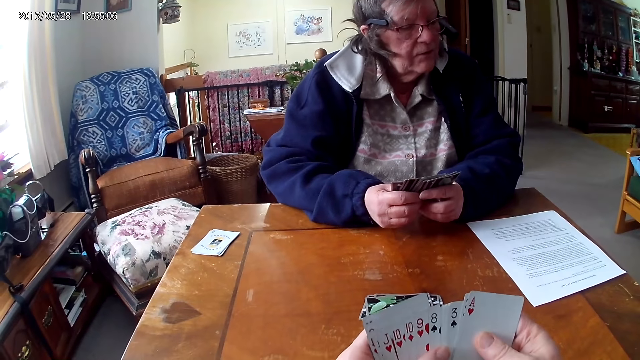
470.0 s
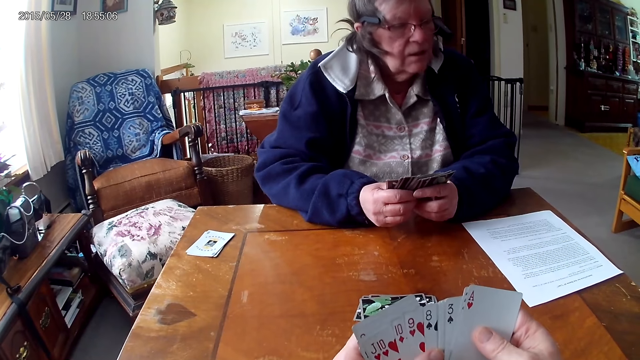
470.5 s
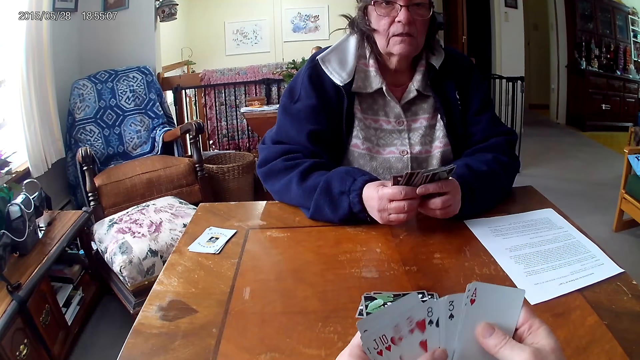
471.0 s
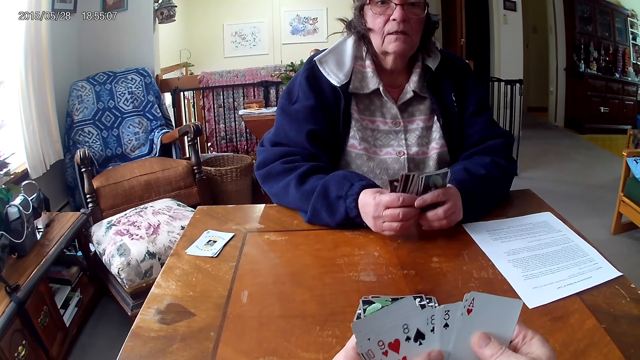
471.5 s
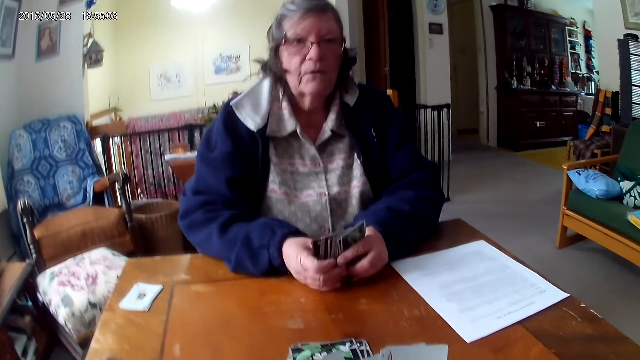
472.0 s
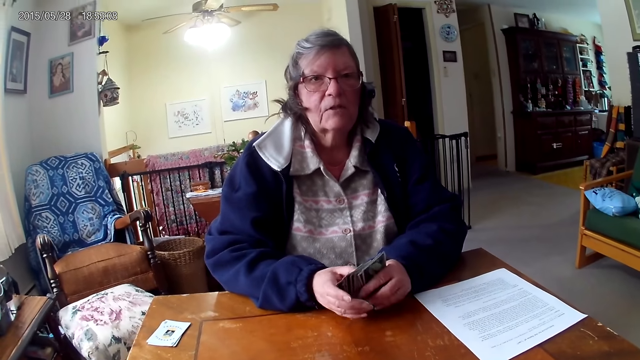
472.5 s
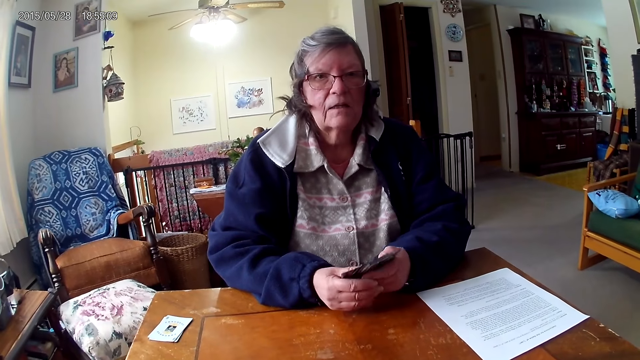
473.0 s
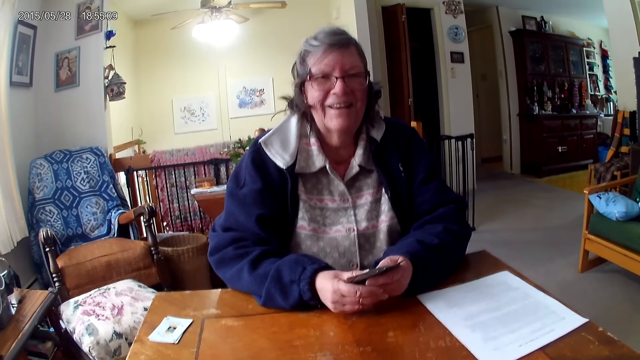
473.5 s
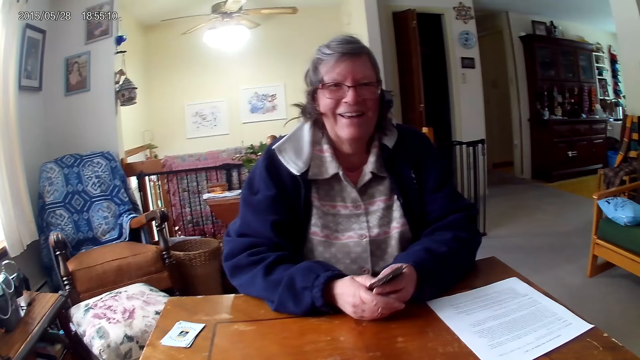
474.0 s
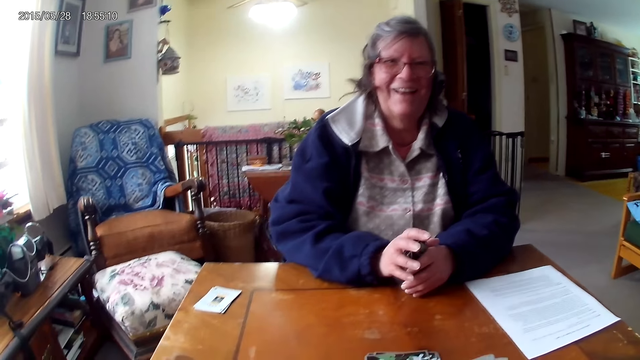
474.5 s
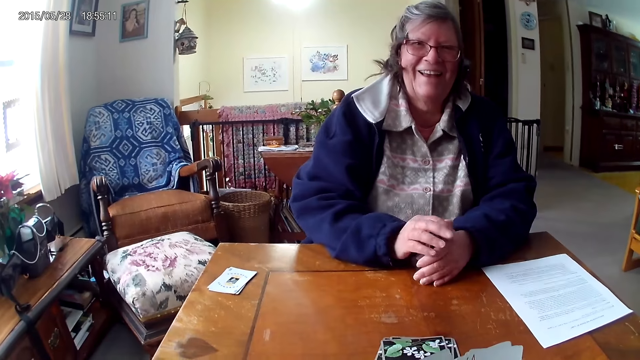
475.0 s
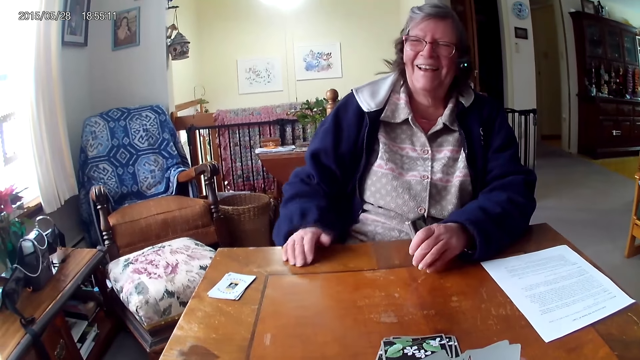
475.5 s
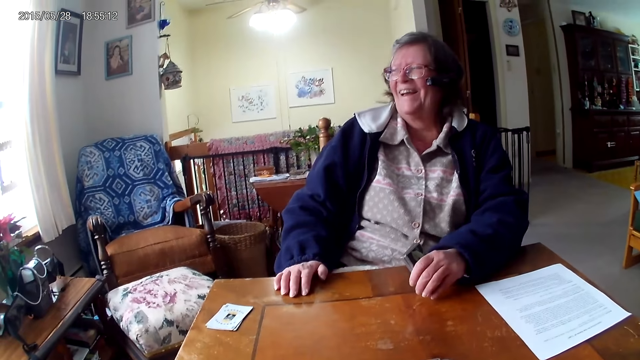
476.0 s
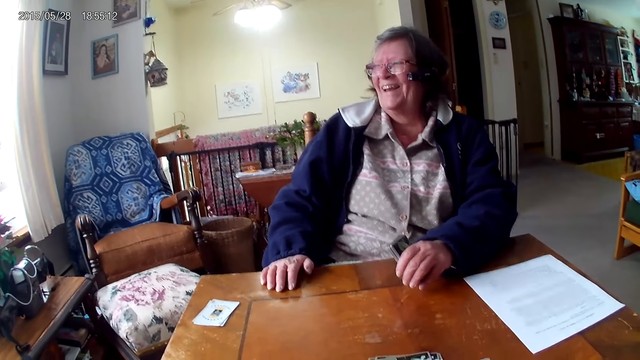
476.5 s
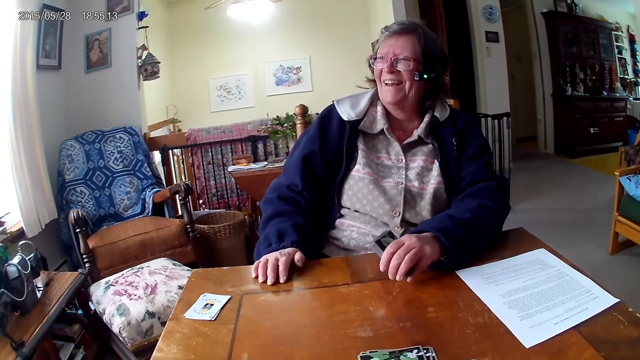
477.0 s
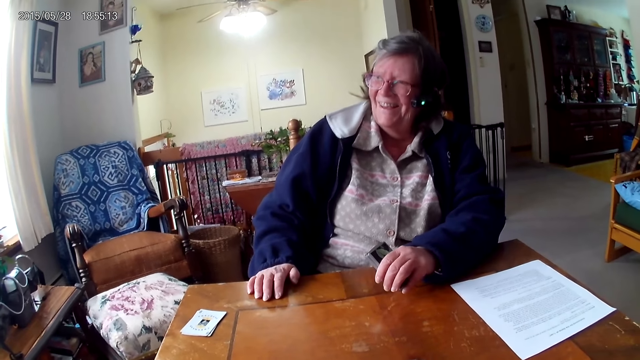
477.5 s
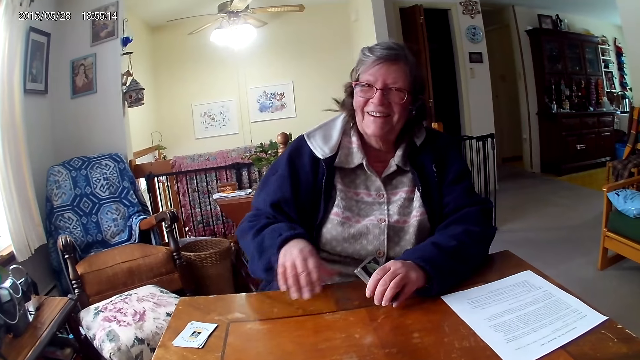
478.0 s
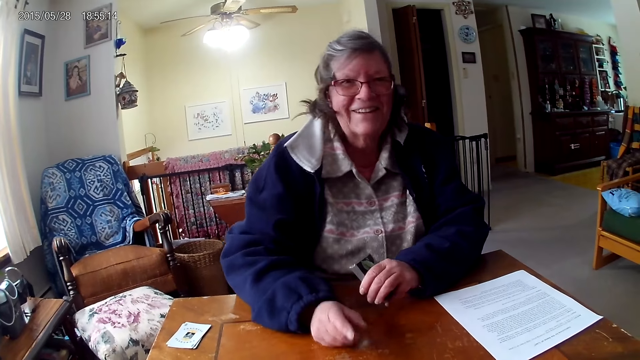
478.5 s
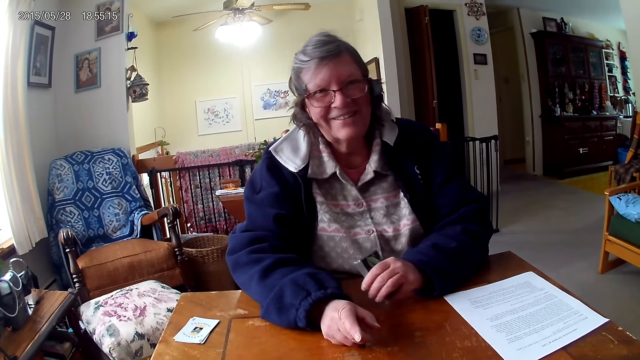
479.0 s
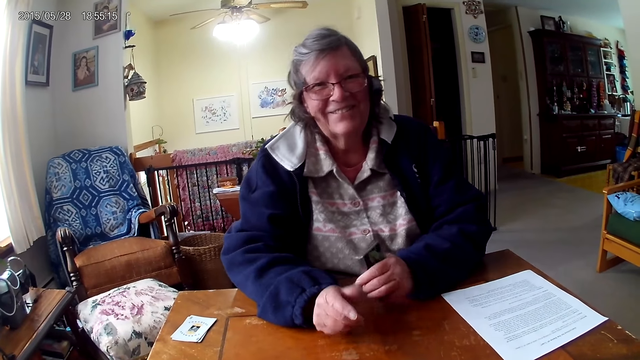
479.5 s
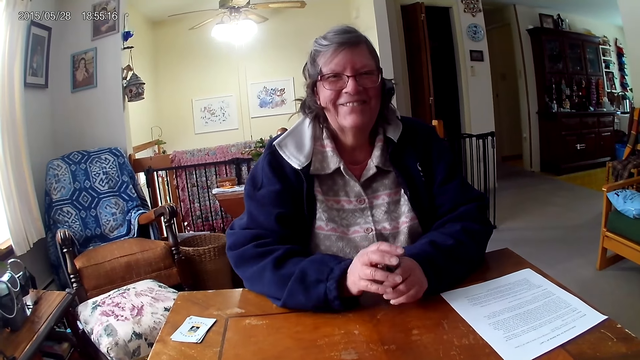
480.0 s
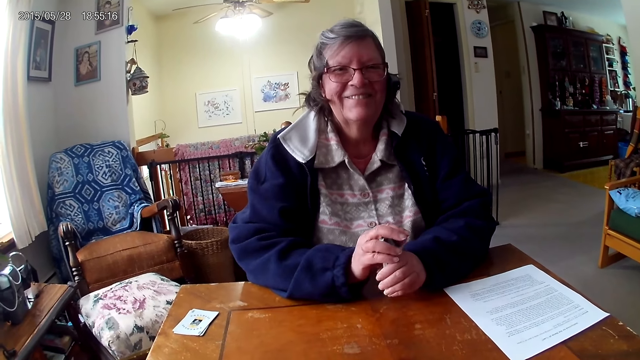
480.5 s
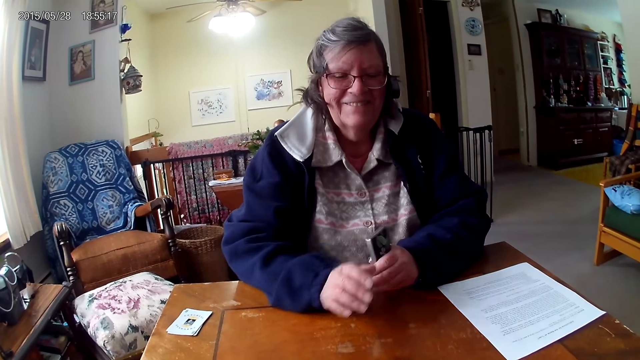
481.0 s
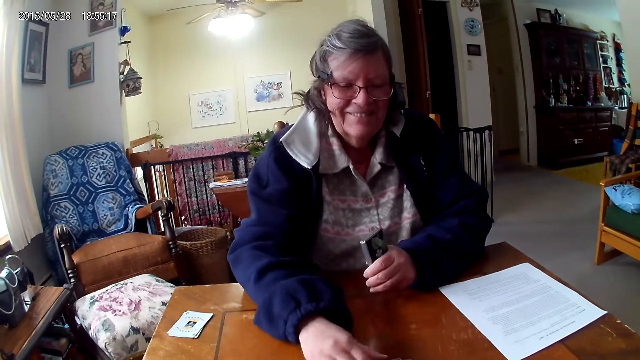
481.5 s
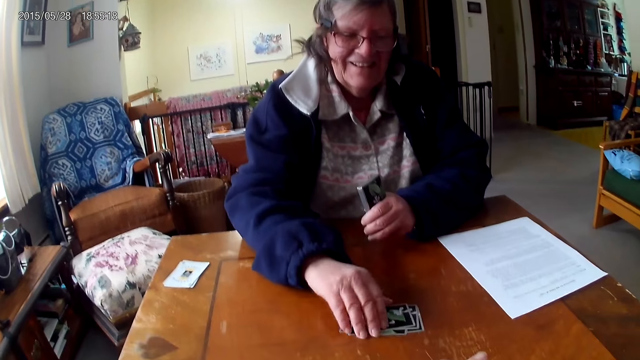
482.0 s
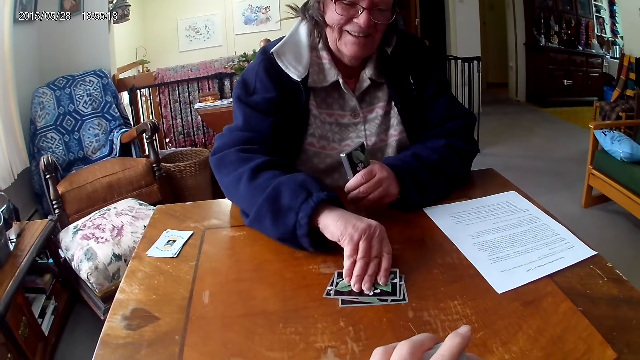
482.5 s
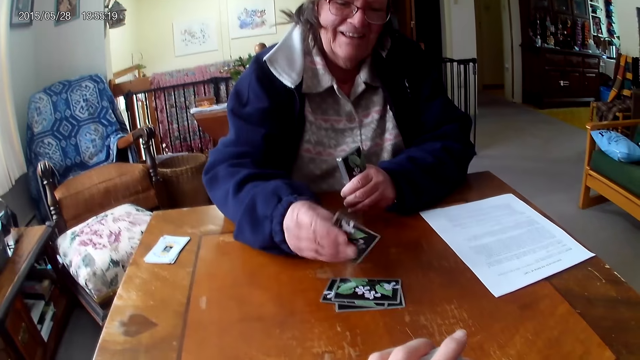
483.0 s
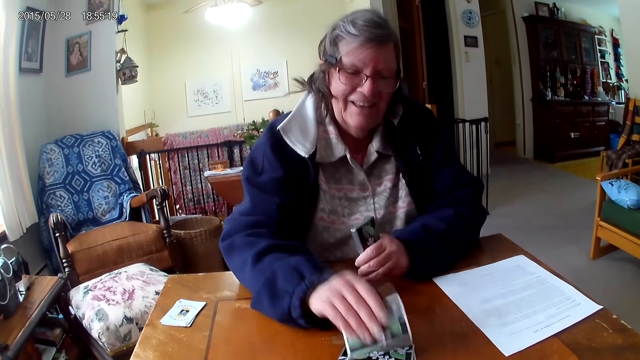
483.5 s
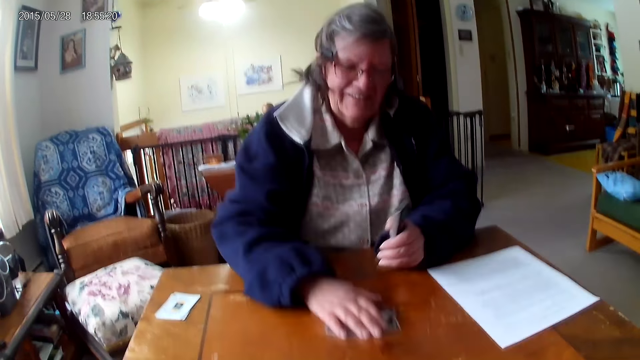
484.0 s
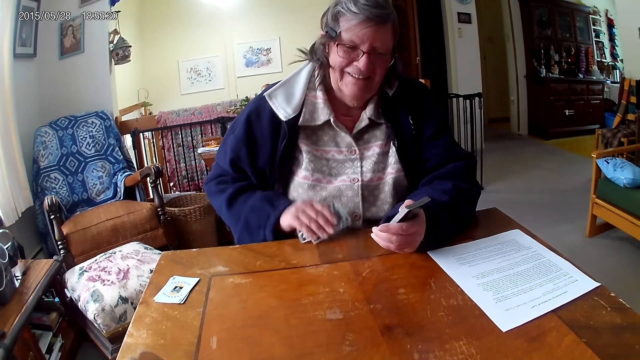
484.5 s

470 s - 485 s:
The camera wearer laughs with a person. They converse with the person. The person picks up the cards on the table. The camera wearer picks up a card from the table.

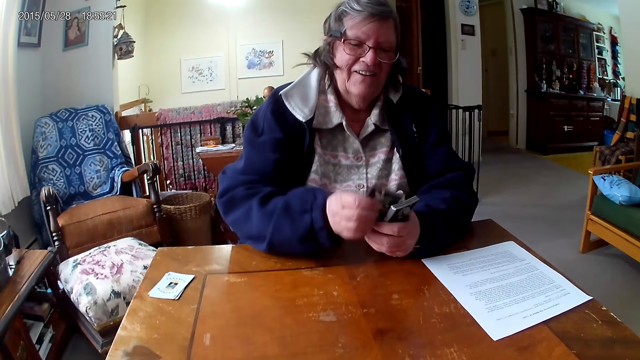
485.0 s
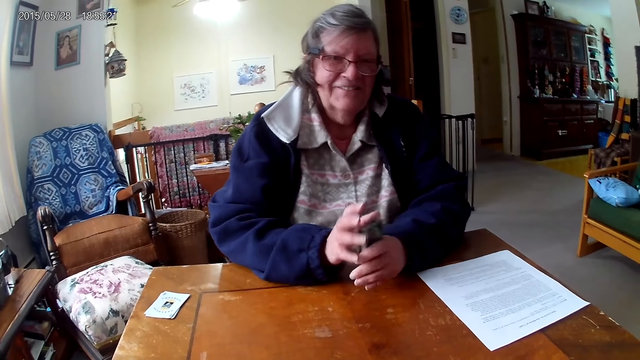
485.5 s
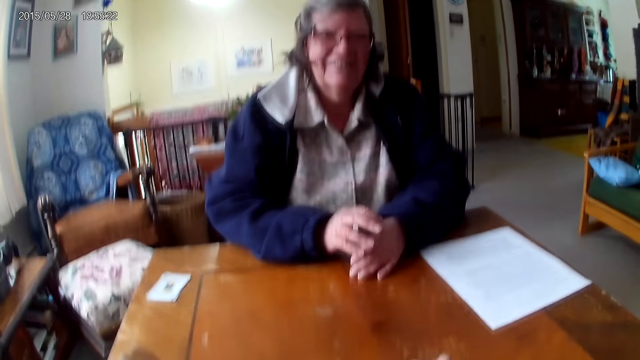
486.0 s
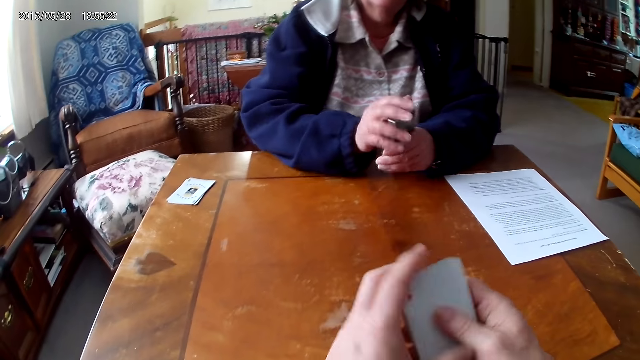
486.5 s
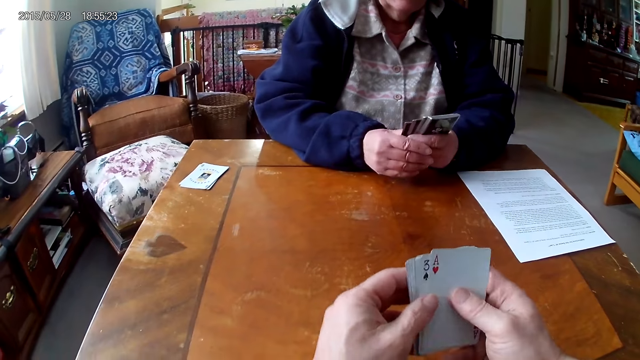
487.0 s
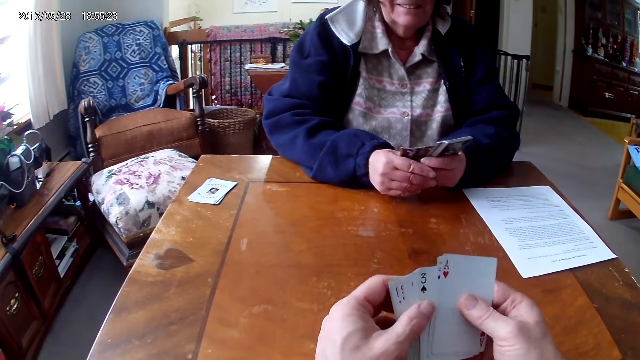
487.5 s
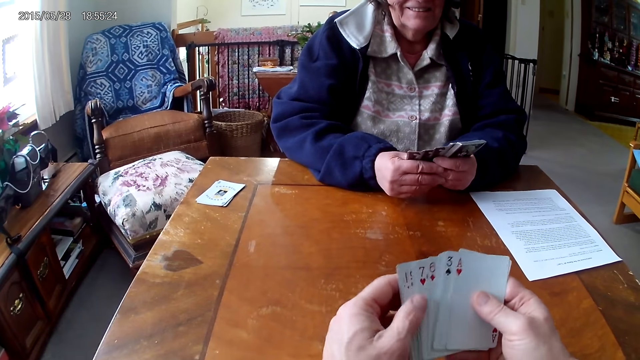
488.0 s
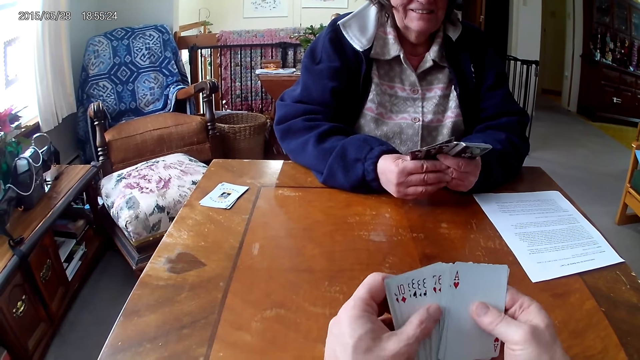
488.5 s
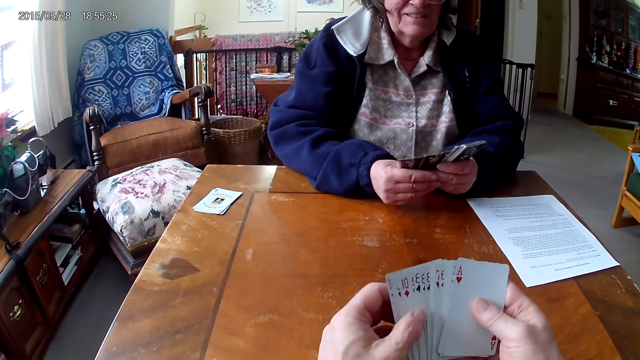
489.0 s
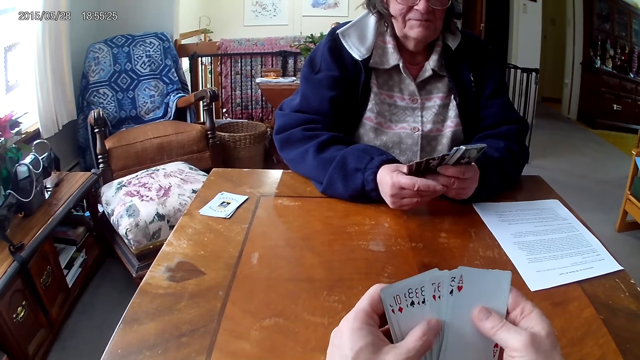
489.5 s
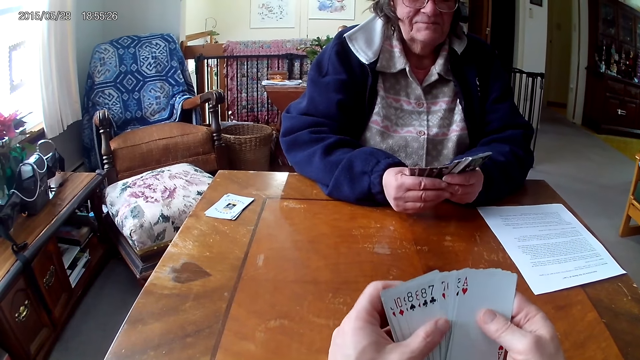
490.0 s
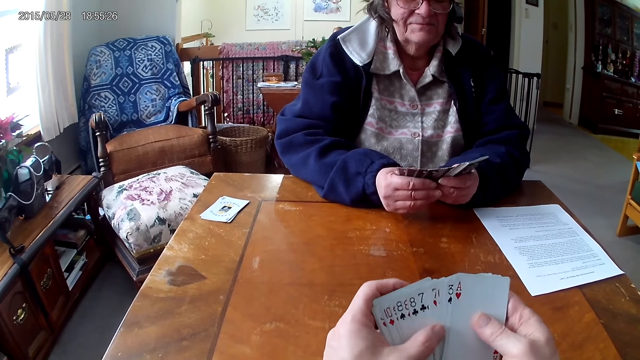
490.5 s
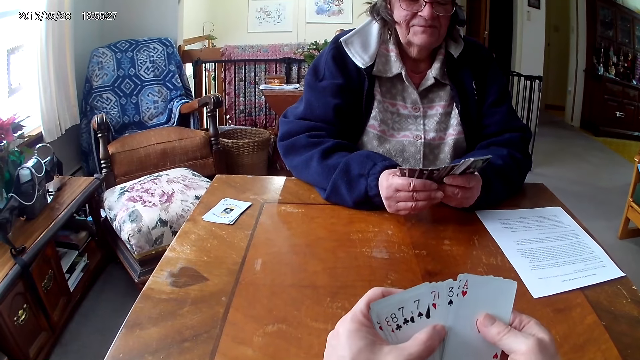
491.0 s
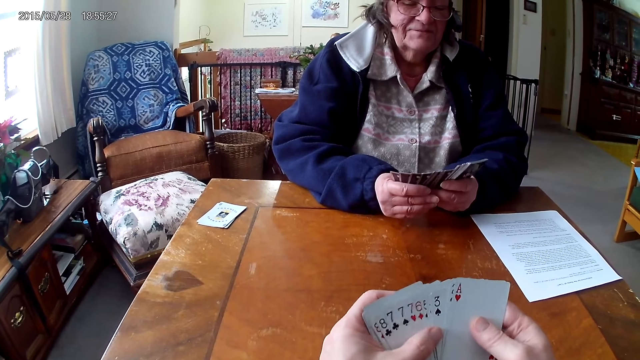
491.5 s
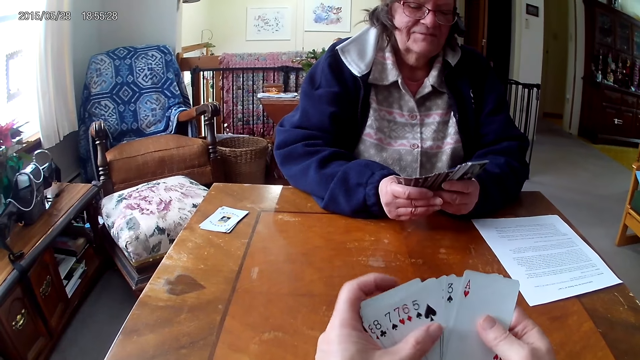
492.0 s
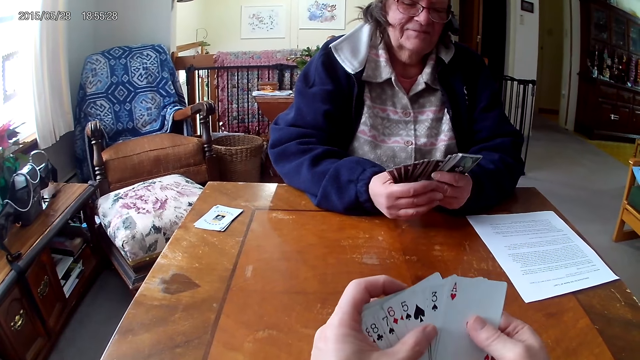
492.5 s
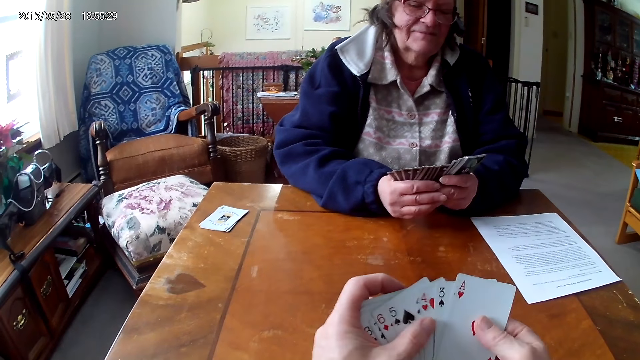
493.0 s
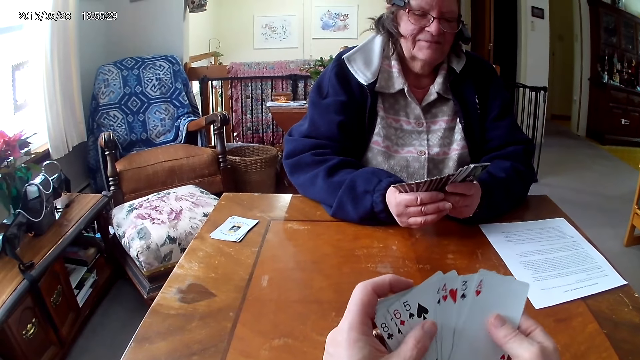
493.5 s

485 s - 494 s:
The camera wearer arranges cards in her hands.
